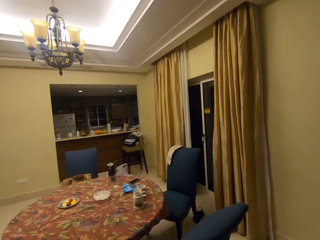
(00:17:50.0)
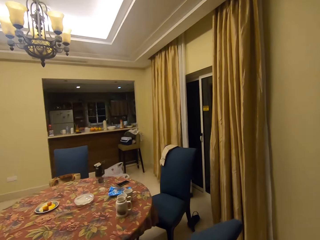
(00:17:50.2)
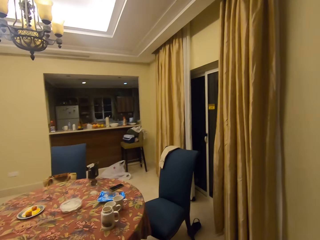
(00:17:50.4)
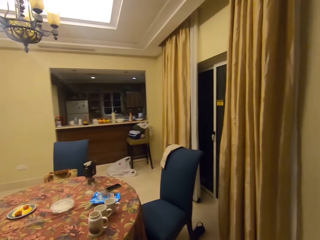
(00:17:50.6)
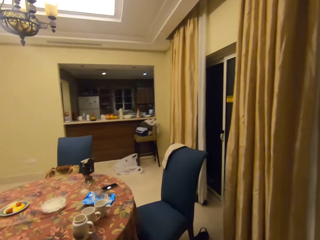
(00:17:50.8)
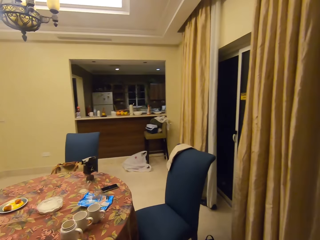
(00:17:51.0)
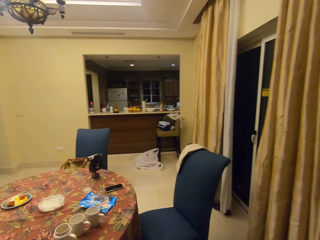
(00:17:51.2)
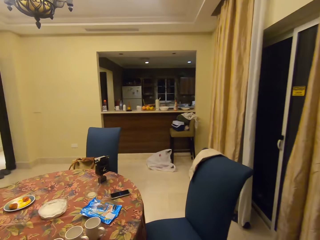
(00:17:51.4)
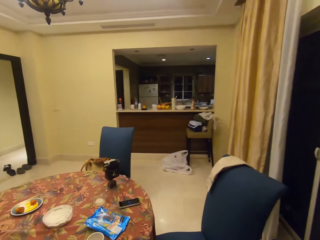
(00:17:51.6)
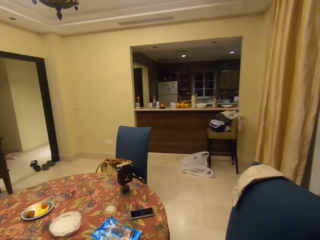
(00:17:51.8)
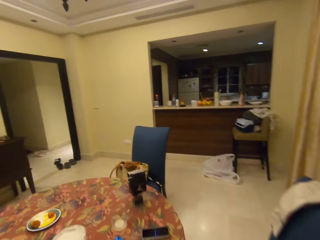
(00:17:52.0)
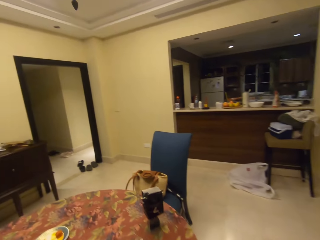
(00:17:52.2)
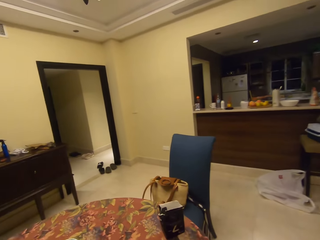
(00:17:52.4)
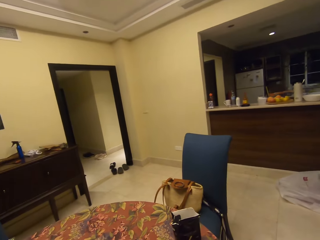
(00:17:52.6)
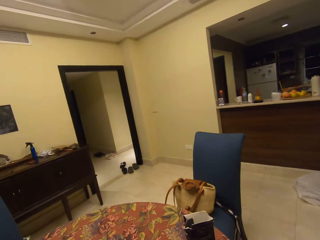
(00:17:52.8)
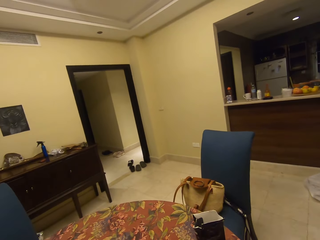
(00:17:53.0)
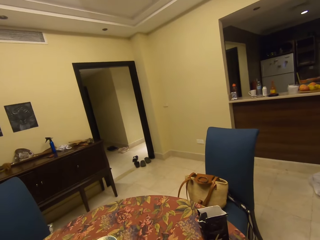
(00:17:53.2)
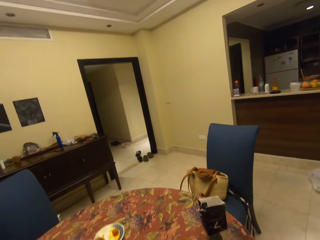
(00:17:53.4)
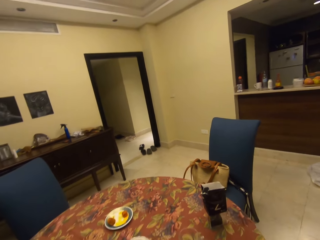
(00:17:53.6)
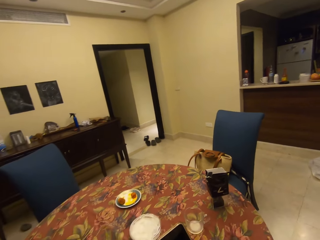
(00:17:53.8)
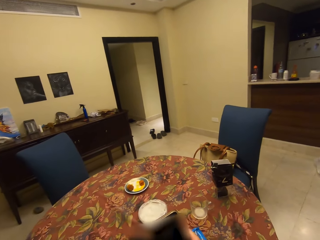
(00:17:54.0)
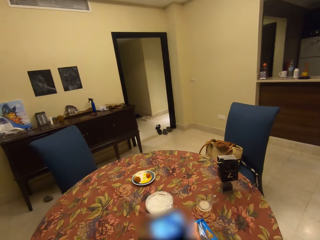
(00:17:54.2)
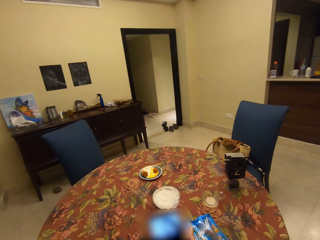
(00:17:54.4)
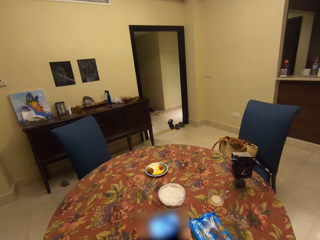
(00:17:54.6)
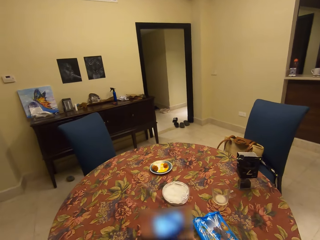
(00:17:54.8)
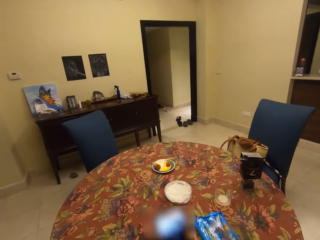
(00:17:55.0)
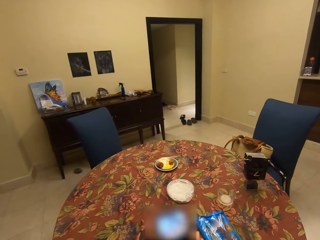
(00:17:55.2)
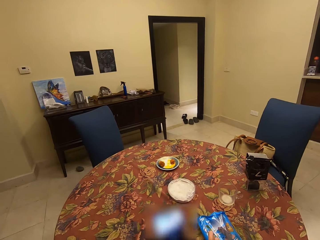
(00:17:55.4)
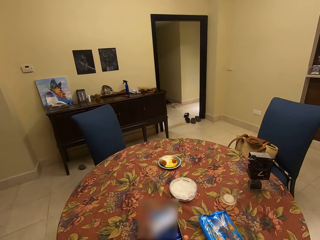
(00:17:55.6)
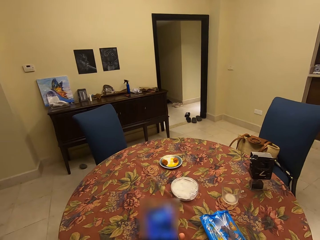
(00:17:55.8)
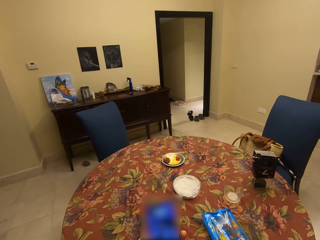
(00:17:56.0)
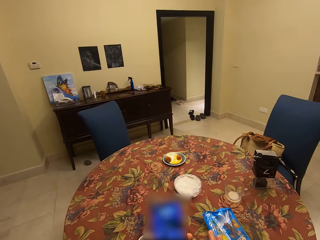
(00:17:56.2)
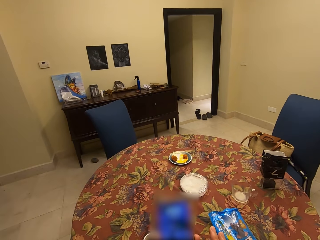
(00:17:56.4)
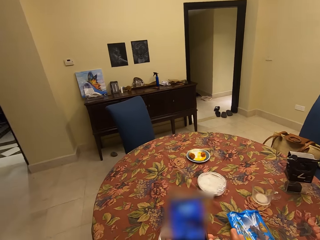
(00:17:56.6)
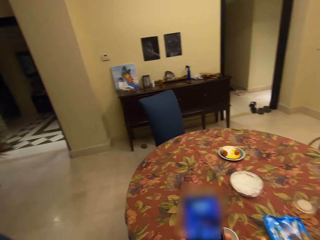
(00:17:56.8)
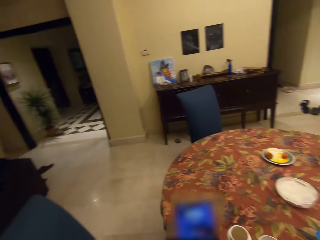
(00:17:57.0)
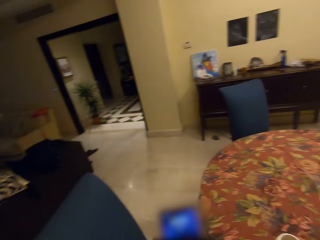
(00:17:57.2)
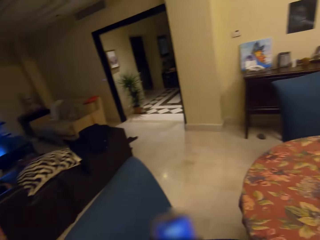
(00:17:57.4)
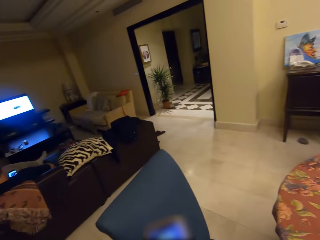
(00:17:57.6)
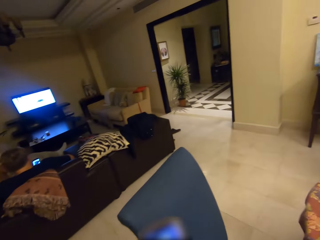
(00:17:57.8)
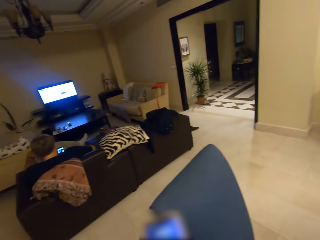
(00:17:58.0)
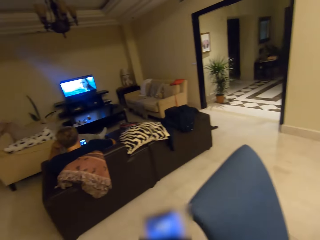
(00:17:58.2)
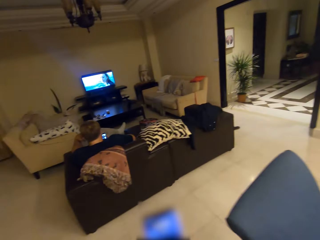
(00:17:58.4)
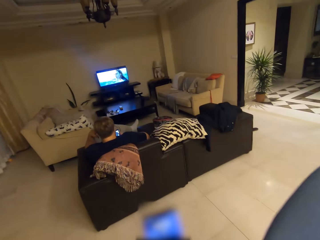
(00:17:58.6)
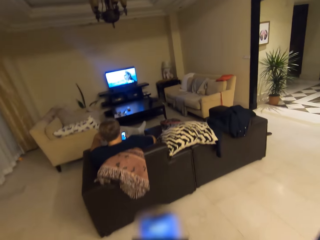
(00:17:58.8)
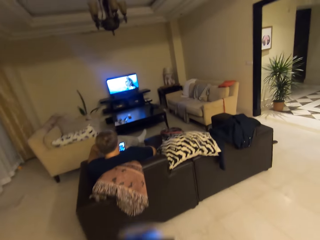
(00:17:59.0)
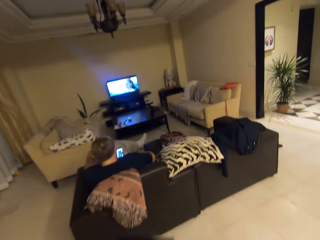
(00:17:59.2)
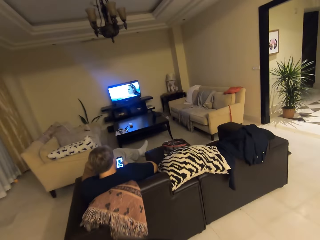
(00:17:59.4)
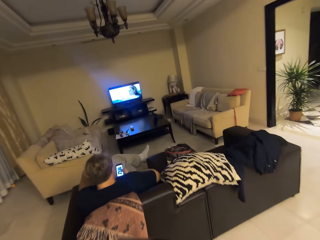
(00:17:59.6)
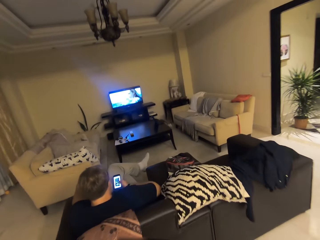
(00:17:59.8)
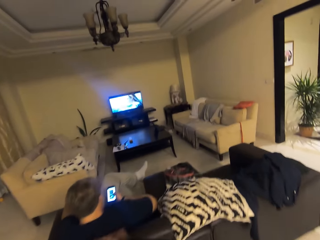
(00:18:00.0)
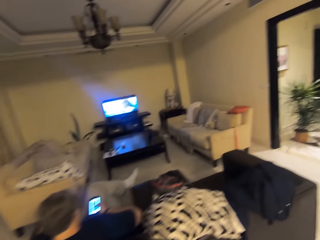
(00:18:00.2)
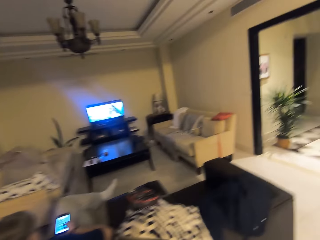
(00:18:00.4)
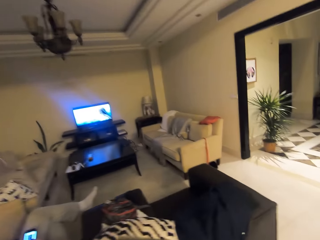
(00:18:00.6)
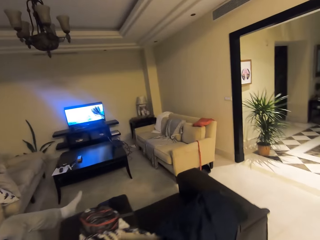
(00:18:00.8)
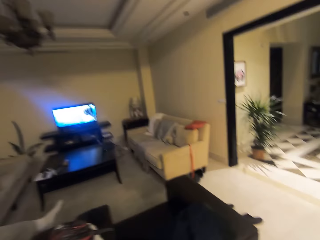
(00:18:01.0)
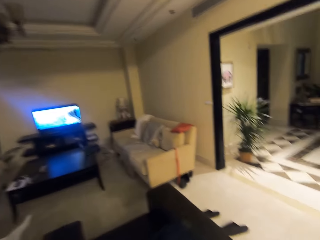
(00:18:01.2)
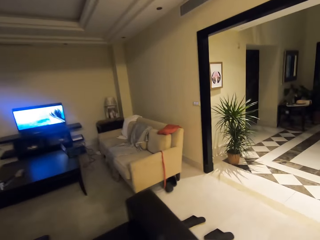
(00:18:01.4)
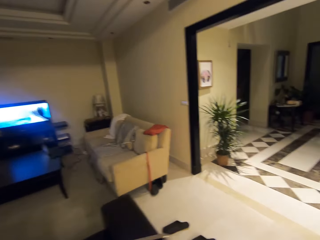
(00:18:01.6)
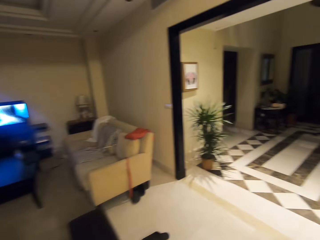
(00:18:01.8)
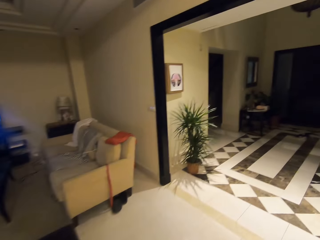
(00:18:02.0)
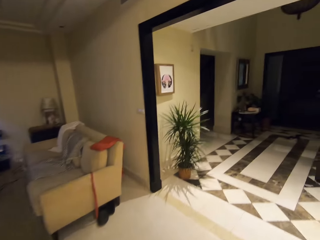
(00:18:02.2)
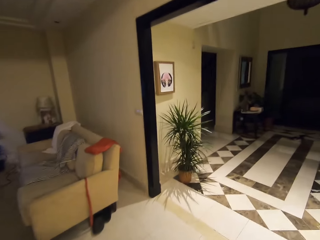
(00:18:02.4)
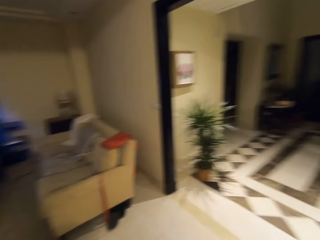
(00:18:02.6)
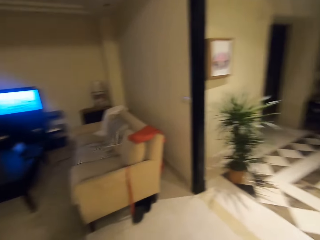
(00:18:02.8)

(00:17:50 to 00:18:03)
The camera wearer picks up a phone. They scroll on the phone. They speak on the phone. They walk in the house. A man operates a phone.

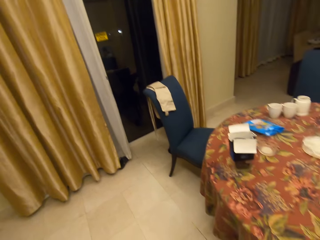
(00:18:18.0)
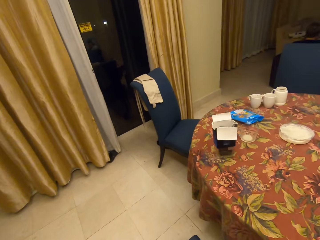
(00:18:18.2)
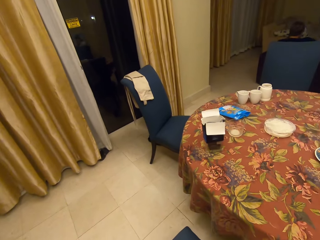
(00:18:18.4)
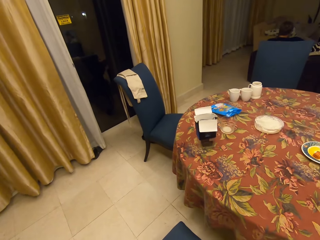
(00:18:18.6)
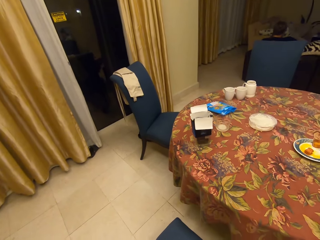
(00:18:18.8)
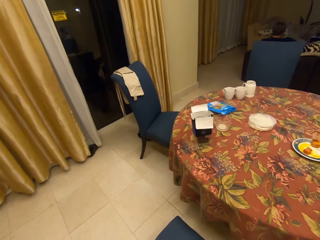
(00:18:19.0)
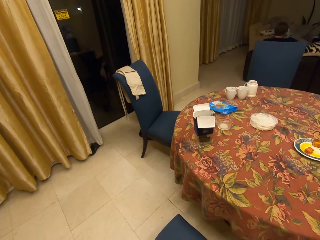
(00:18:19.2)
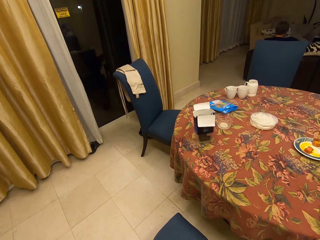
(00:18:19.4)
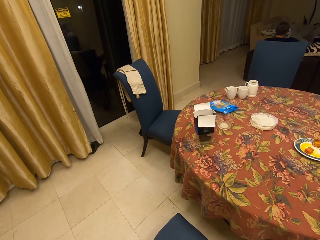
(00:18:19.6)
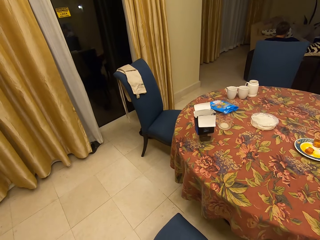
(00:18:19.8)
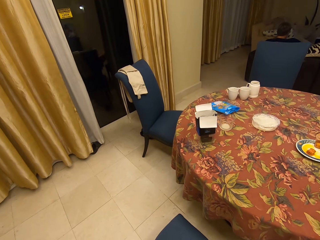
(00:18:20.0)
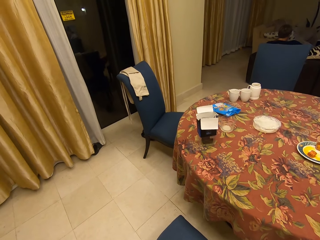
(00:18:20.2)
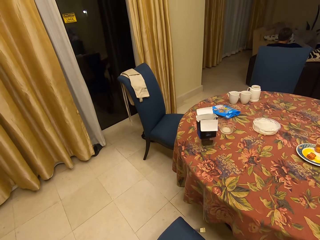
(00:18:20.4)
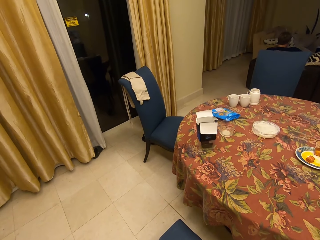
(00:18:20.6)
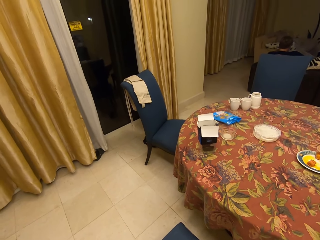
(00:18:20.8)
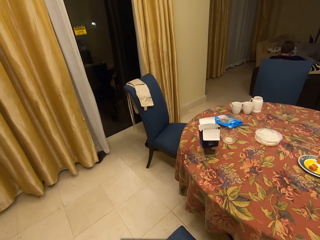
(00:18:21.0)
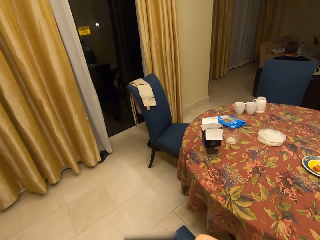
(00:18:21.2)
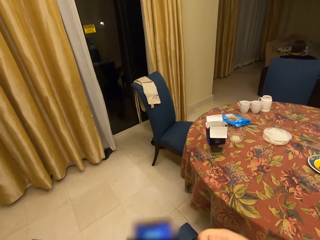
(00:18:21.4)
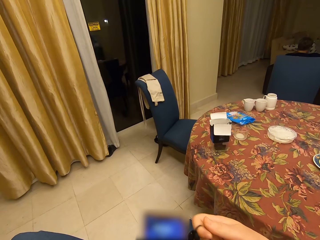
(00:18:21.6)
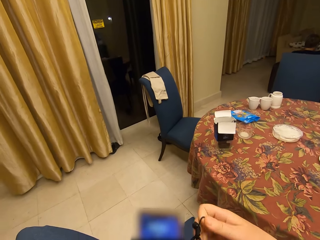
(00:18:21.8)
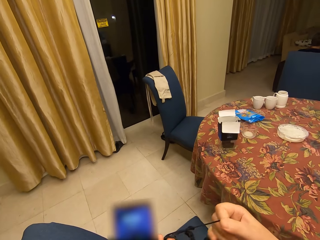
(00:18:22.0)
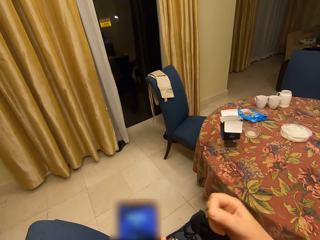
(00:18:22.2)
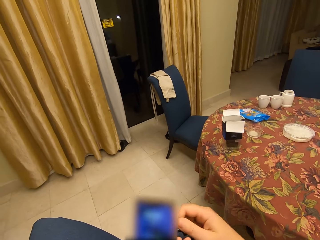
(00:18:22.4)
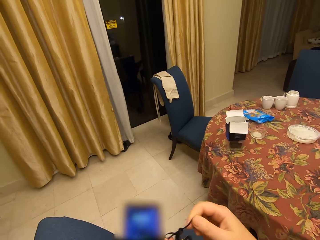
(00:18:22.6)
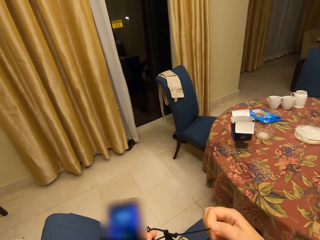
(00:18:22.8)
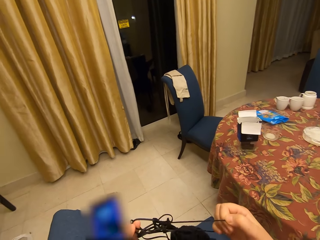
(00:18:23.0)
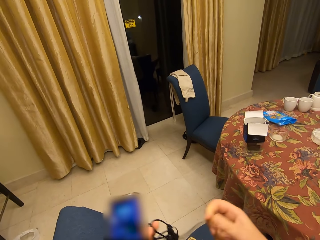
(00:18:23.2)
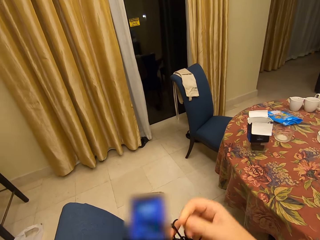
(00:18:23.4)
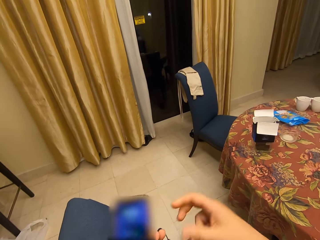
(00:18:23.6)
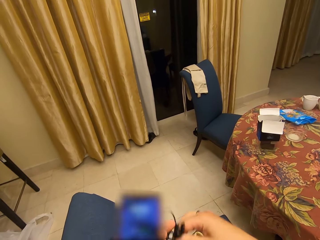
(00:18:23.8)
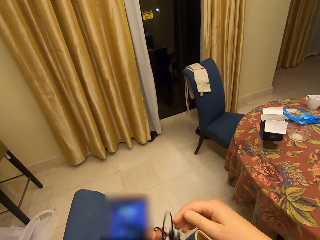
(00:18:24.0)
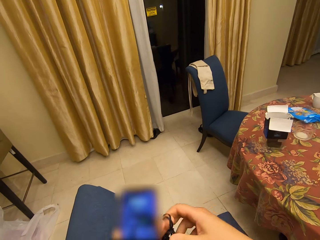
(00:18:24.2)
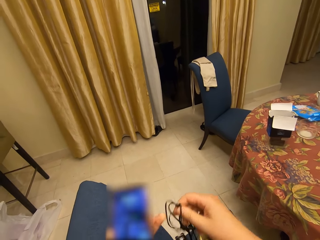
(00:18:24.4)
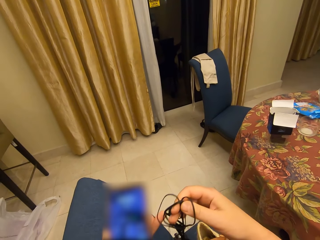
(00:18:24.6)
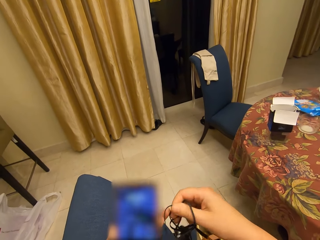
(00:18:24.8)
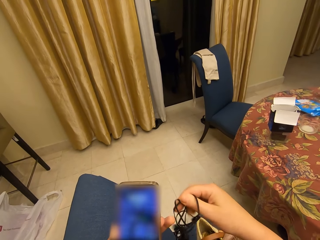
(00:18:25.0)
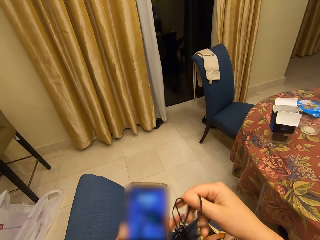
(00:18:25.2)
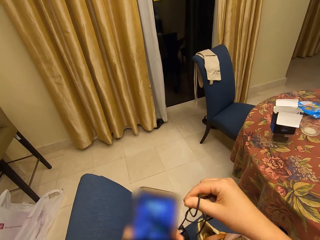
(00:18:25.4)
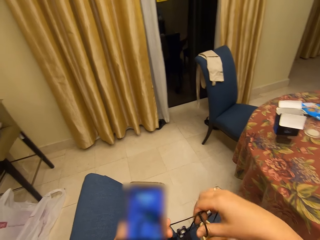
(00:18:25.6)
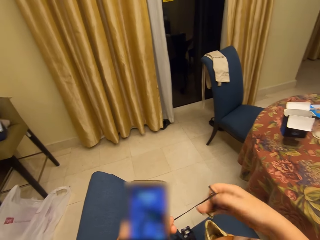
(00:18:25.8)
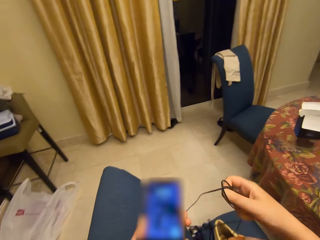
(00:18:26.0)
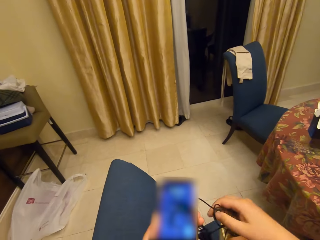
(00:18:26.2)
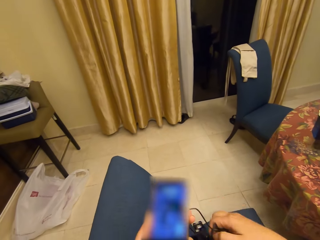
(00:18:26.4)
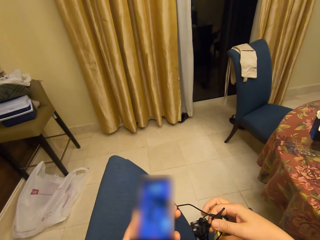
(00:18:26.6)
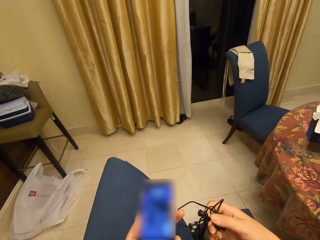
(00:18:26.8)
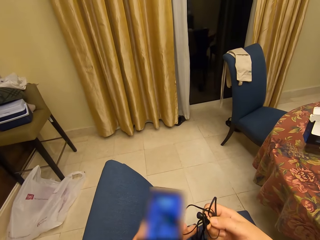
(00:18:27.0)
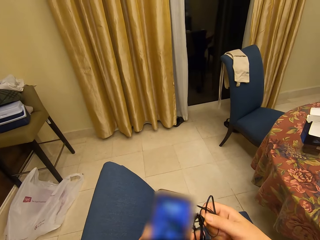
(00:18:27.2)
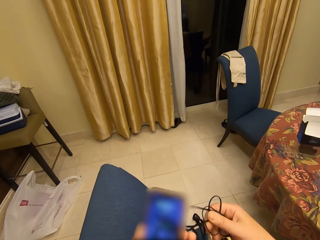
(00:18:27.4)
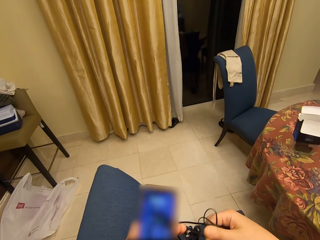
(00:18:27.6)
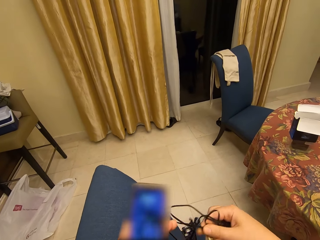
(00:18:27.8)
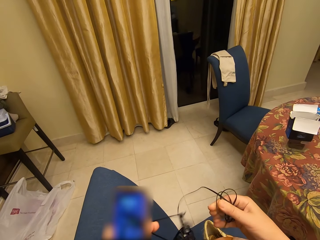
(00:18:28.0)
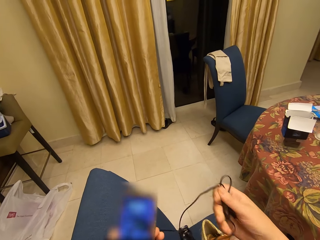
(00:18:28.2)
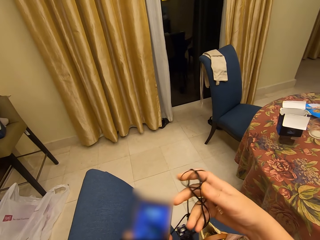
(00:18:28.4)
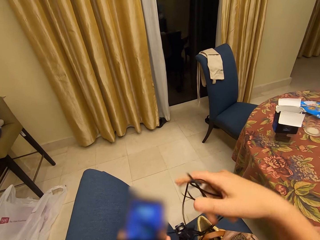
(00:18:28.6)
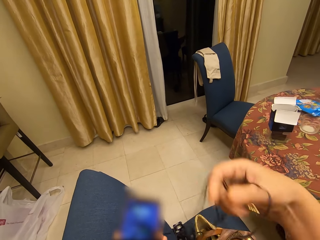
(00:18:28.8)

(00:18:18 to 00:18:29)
The camera wearer stands beside the chair. They hold the phone. They unfold the earphone. They pull the earphones from the bag. They talk in the house.
